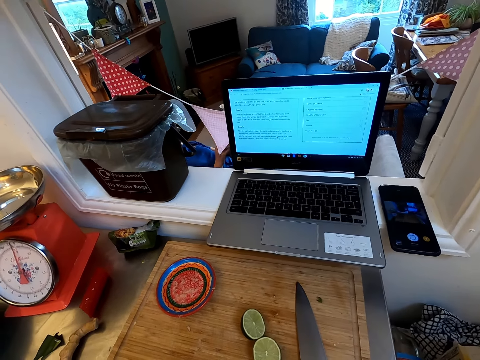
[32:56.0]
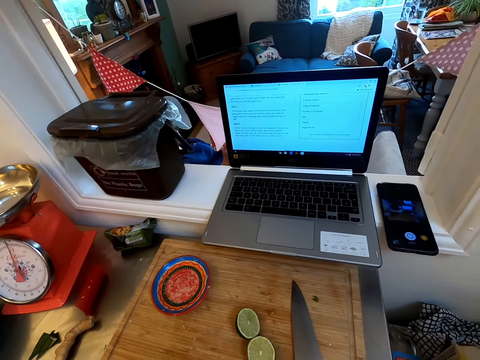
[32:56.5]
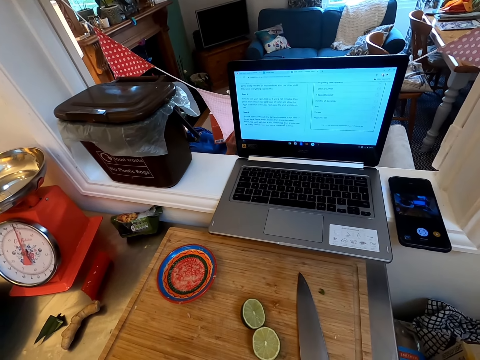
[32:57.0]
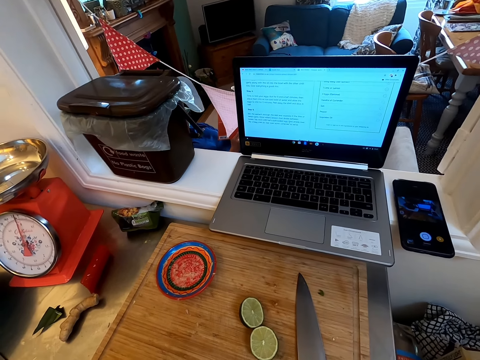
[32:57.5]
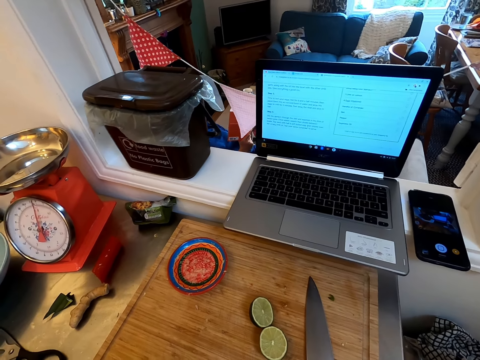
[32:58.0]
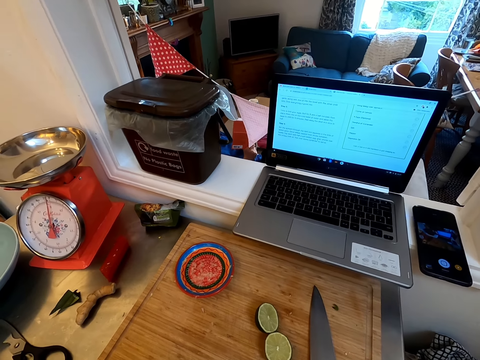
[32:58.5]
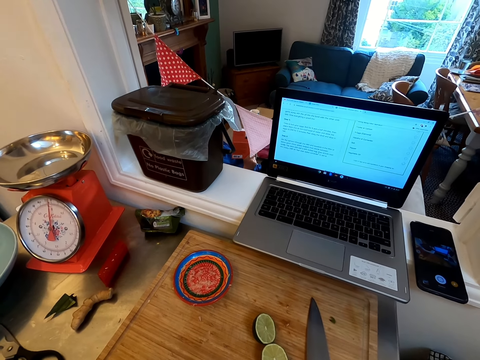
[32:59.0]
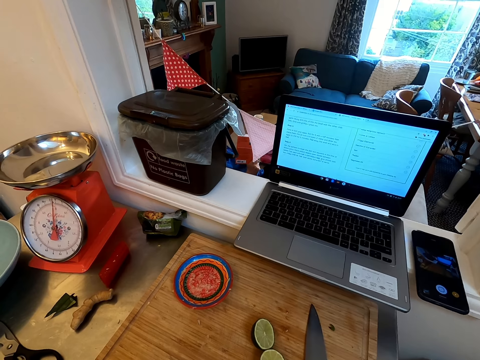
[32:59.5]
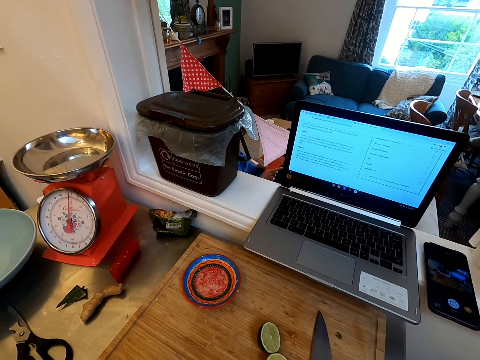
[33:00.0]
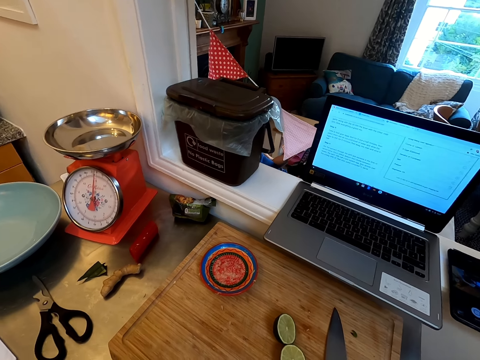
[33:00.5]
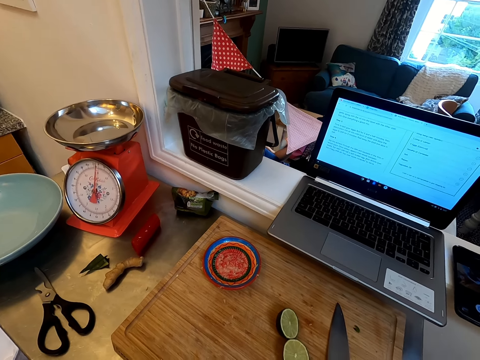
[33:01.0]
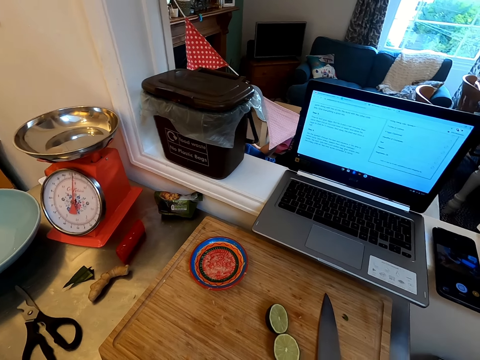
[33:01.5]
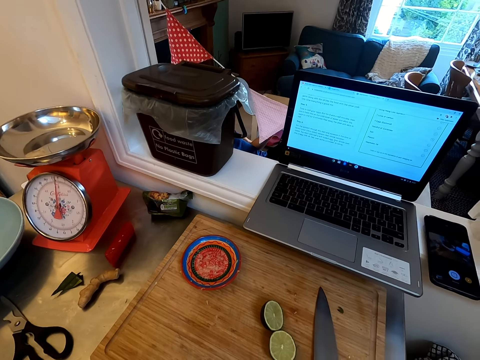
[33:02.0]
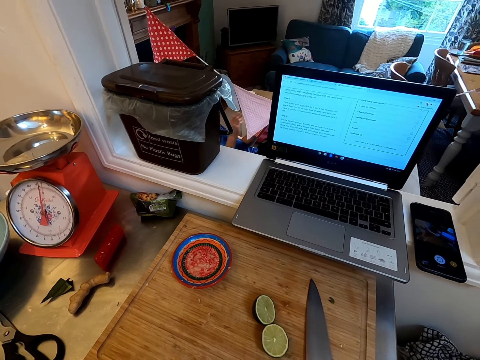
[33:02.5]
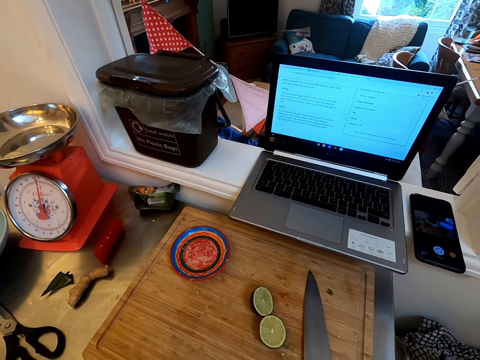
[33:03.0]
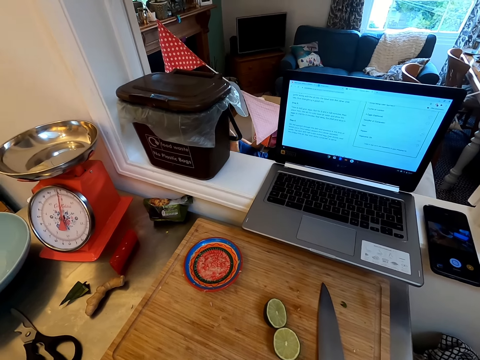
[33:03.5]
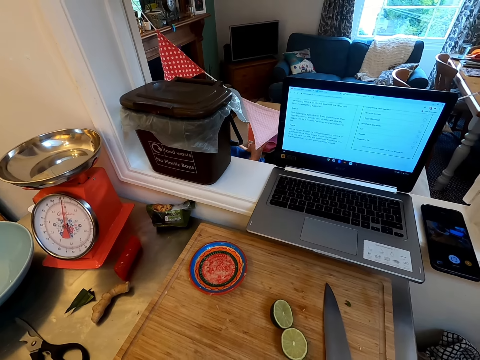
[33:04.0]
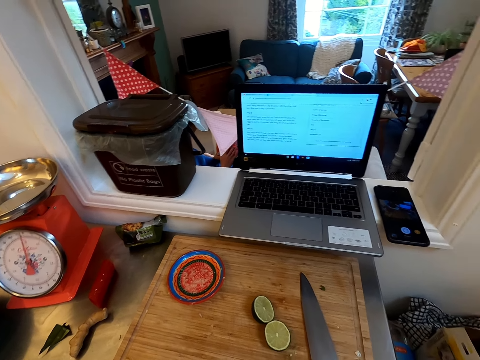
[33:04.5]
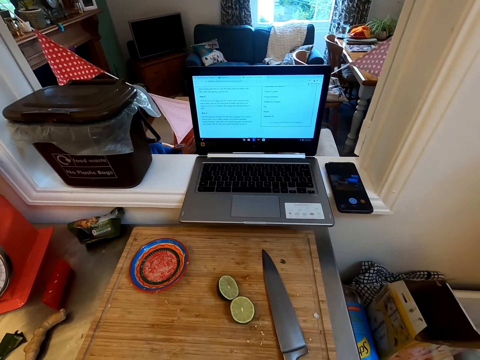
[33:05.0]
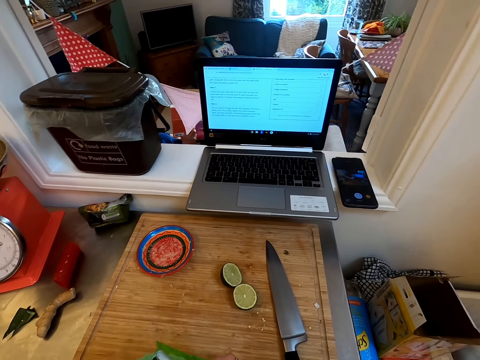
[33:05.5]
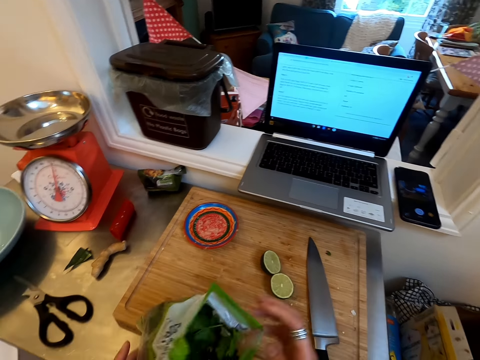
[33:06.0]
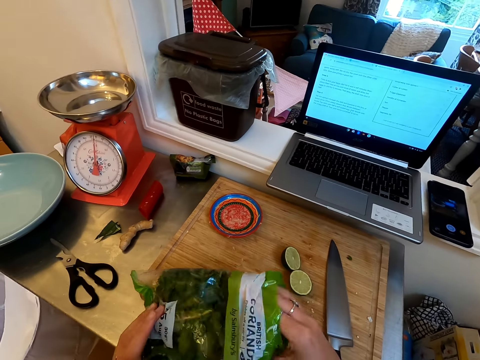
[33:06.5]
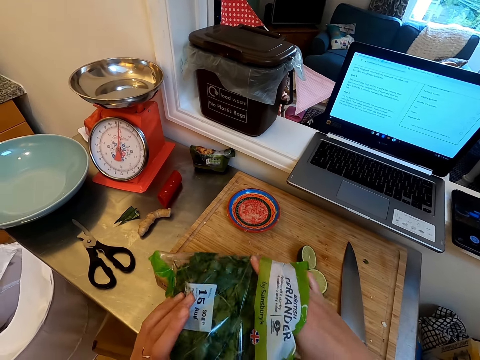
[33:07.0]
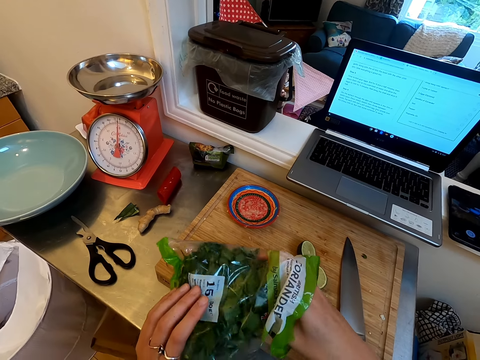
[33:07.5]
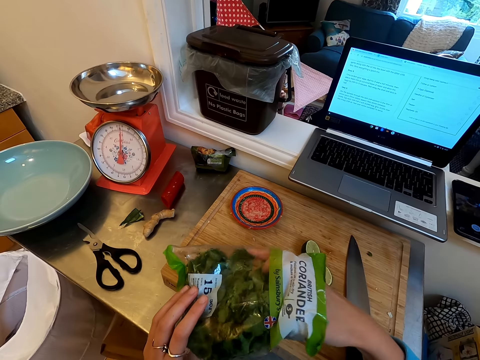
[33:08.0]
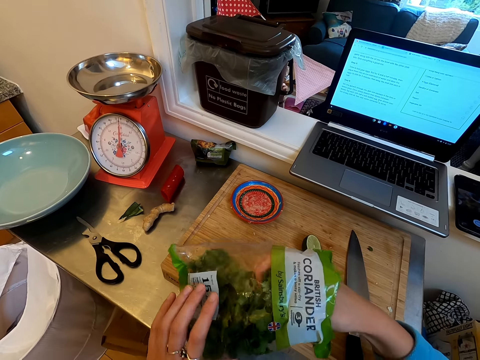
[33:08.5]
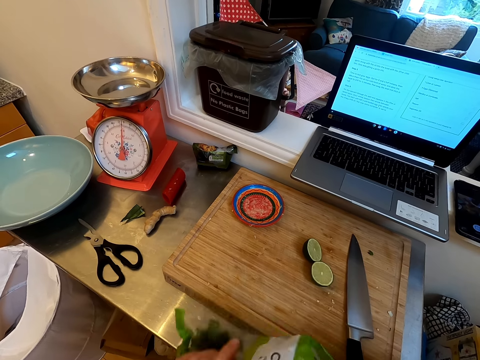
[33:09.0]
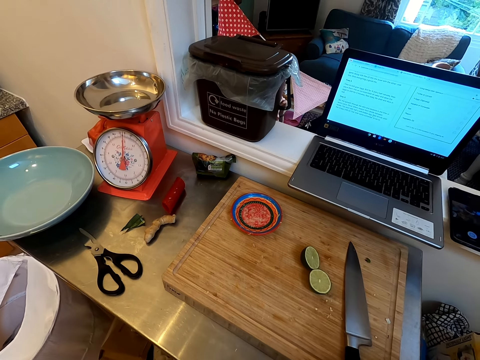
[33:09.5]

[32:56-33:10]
The camera wearer looks on and holds a book. A person reads the book. The person holds the book. The person moves the hand. The camera wearer removes coriander from the bag.

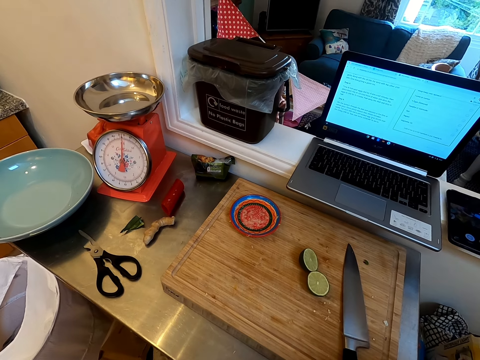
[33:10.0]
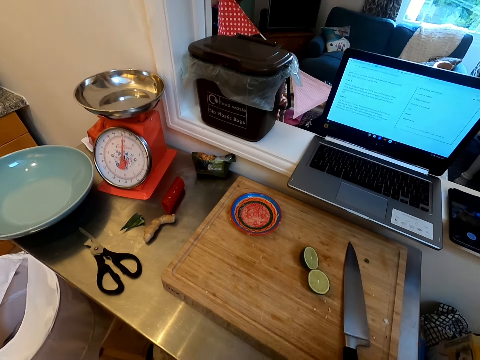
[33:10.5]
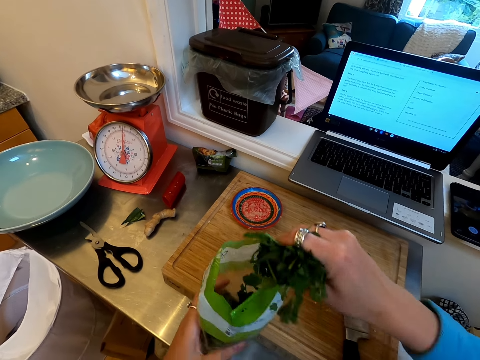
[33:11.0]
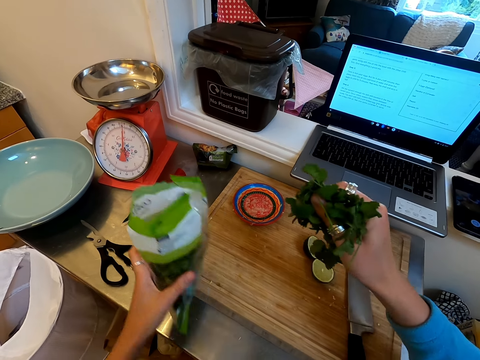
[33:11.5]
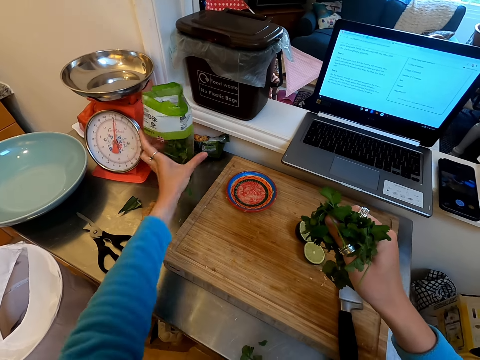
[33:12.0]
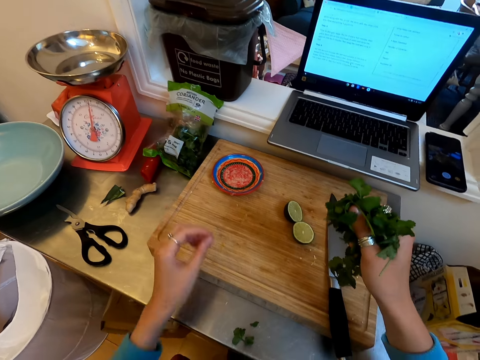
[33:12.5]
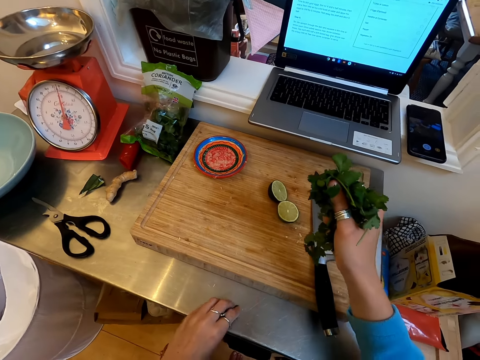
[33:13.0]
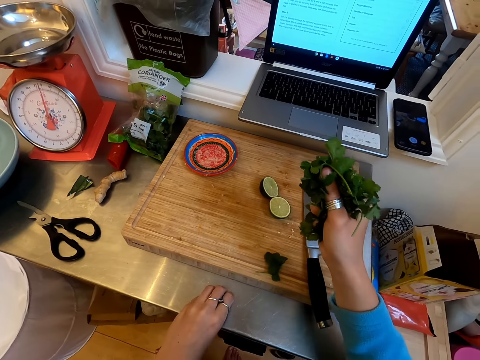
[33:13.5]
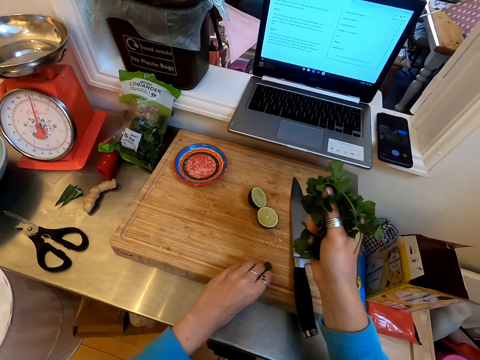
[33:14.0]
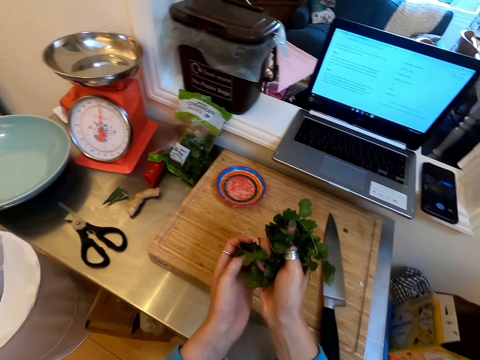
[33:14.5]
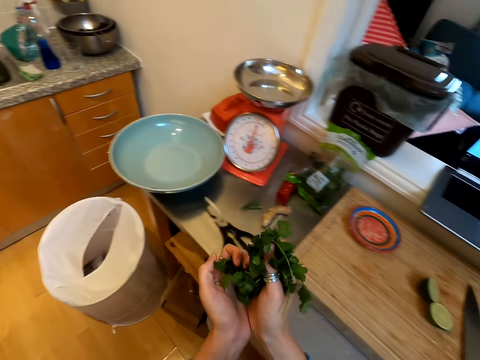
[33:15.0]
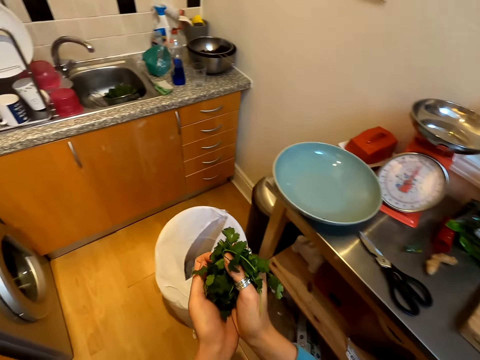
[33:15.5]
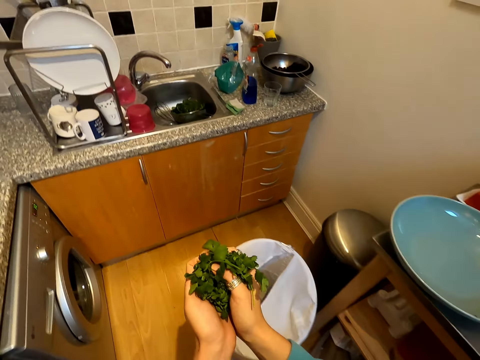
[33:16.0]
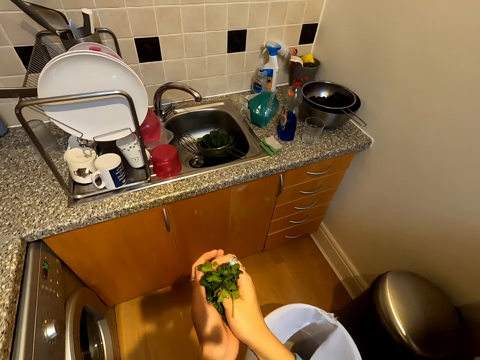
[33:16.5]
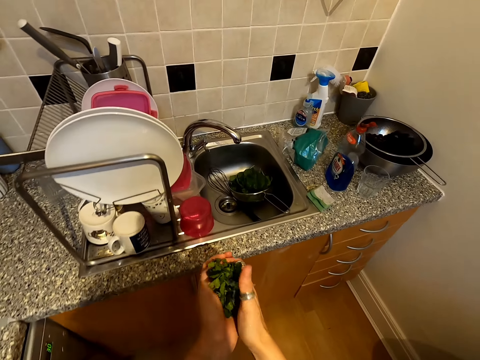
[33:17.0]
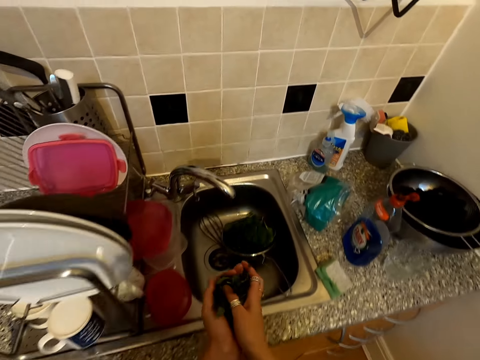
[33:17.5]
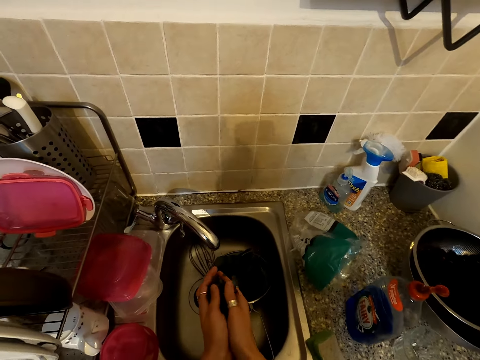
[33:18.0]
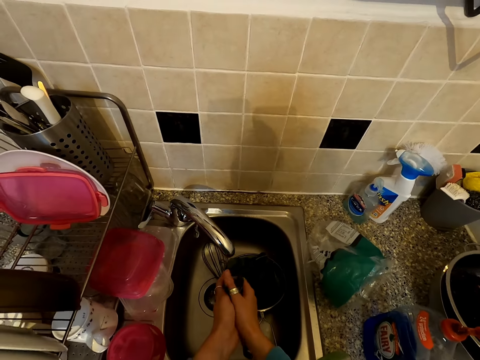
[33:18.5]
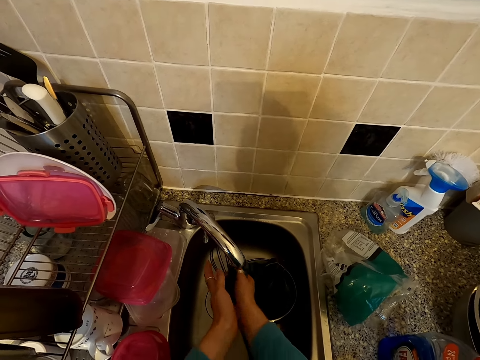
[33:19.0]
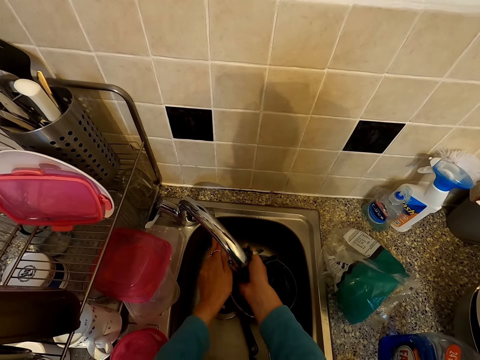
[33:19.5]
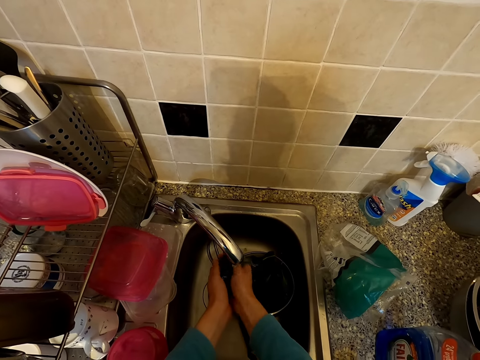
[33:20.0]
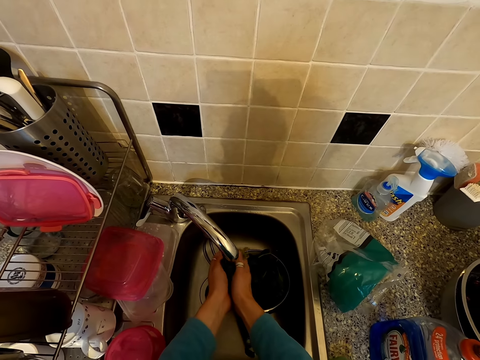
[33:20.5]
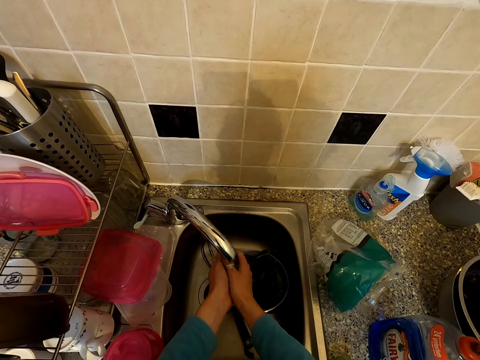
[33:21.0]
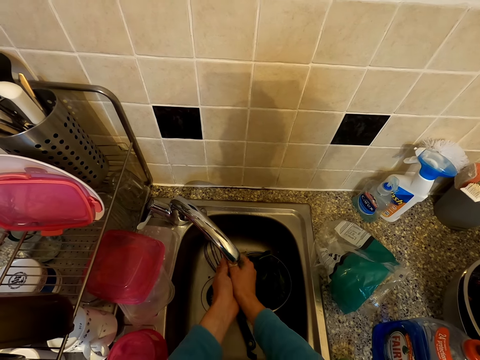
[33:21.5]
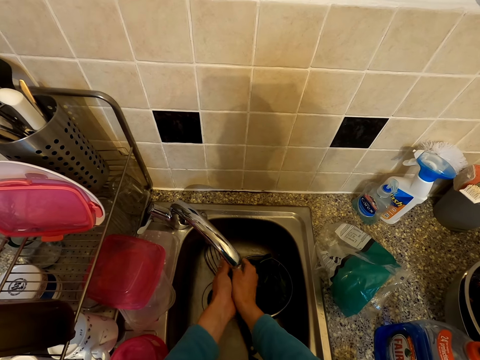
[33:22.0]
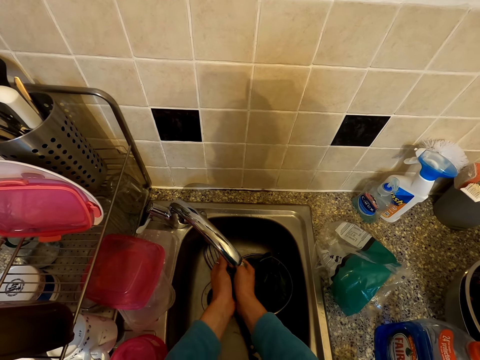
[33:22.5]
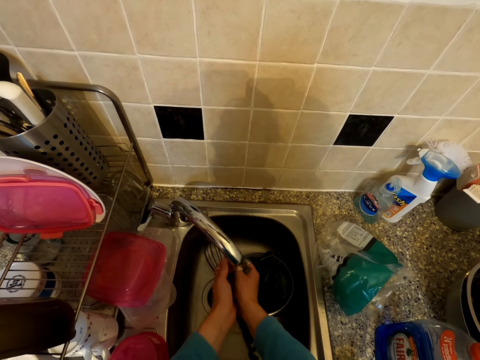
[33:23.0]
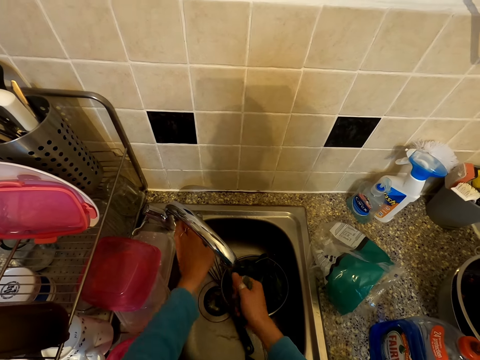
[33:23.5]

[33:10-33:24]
The camera wearer drops the packet of vegetables on the counter top. They pick a leaf of coriander on the chopping board. They walk in the kitchen. They turn on the tap. They wash the coriander.
